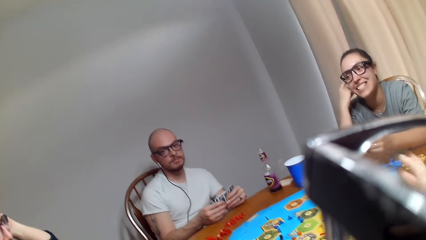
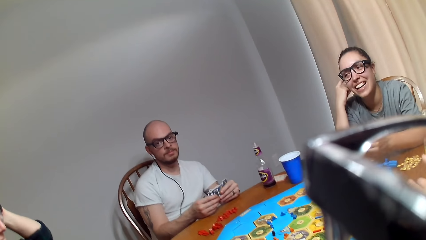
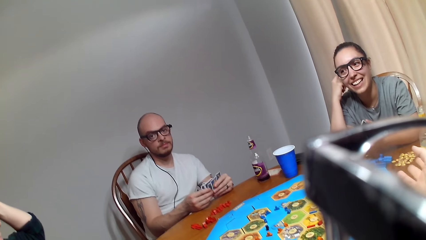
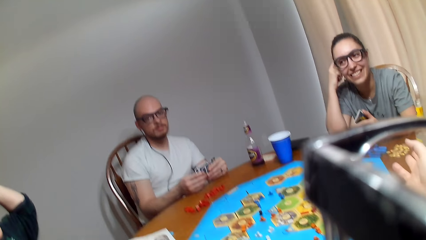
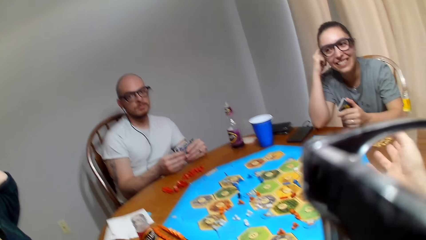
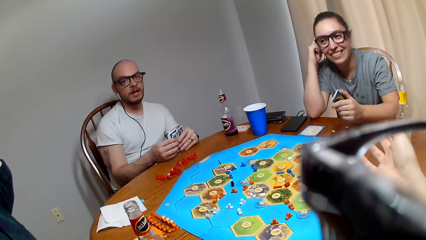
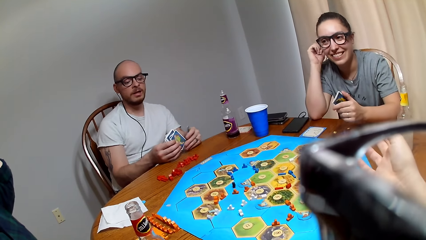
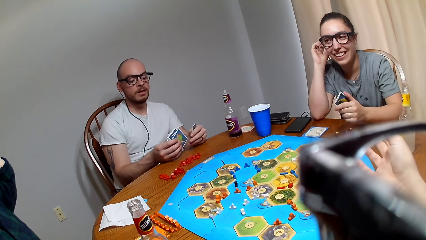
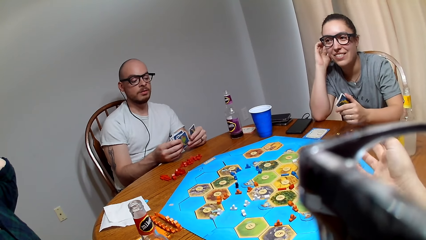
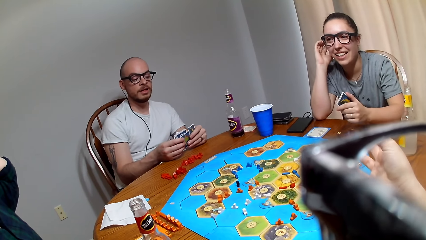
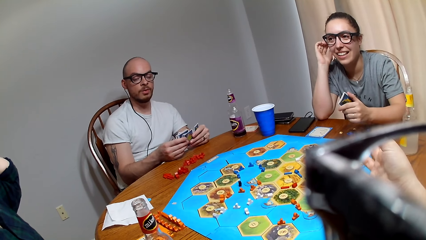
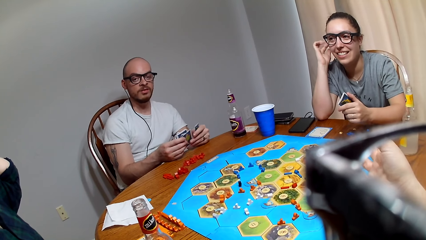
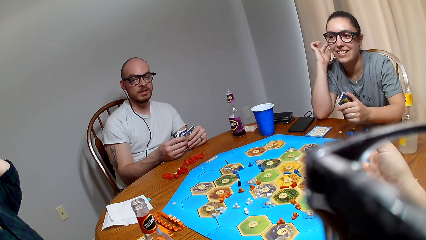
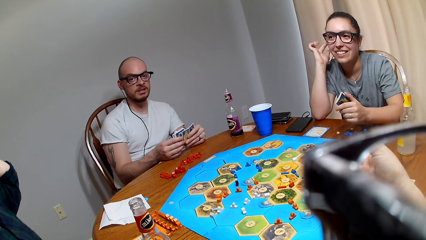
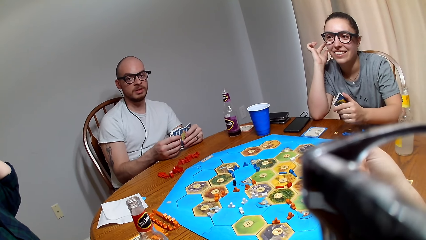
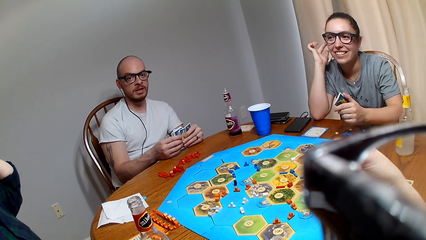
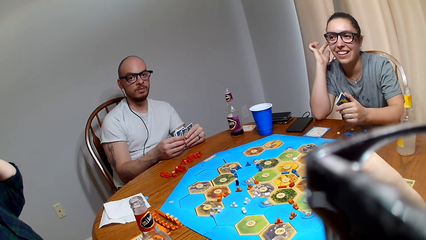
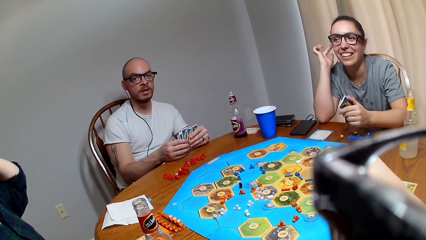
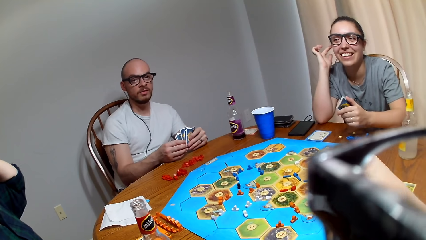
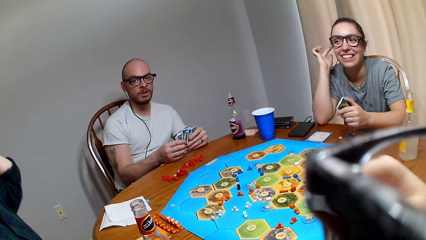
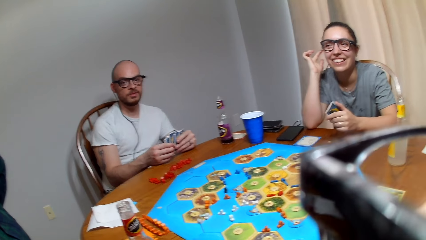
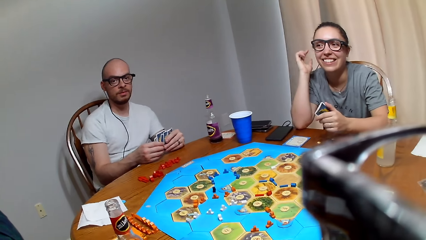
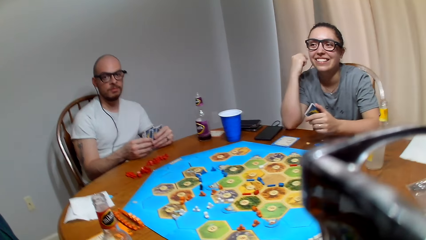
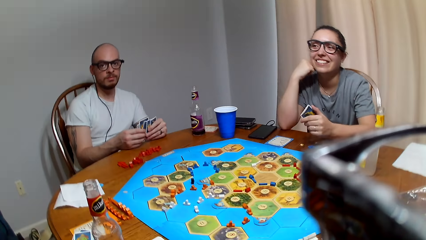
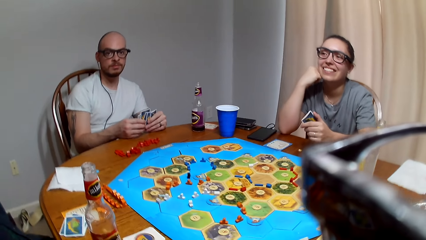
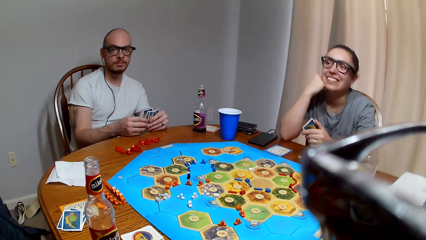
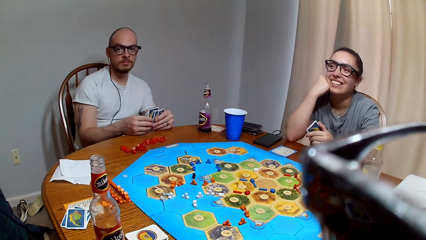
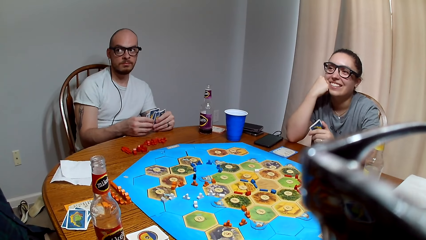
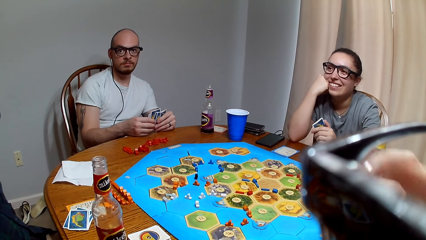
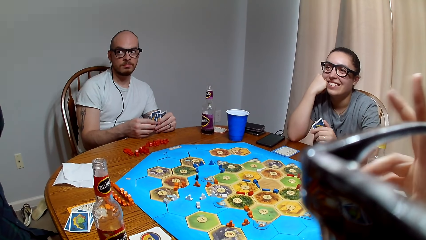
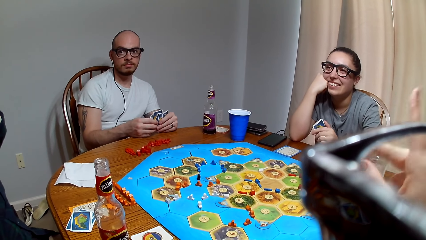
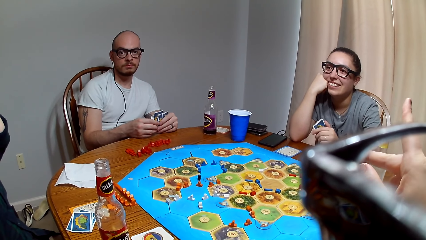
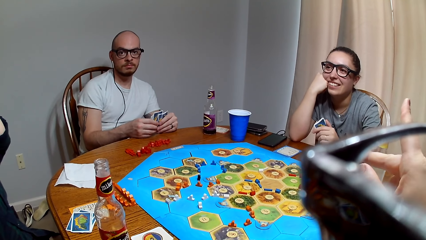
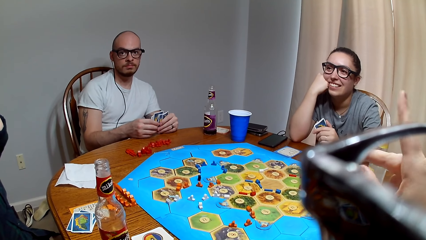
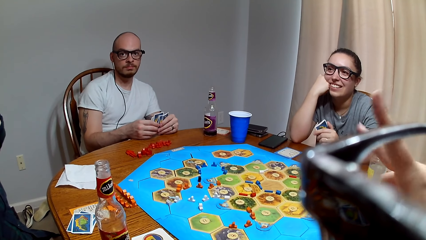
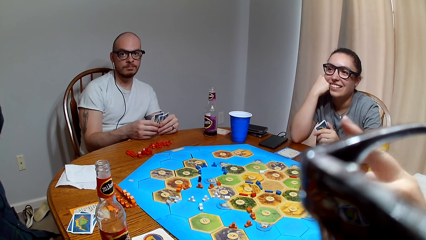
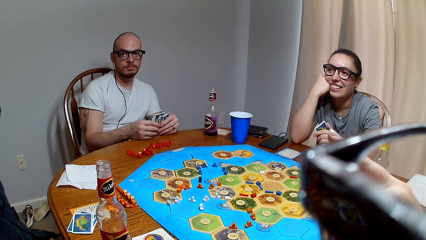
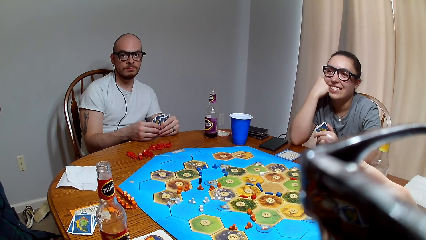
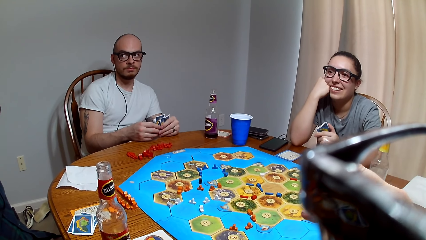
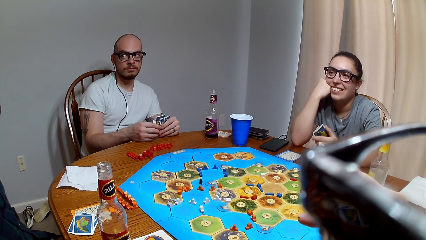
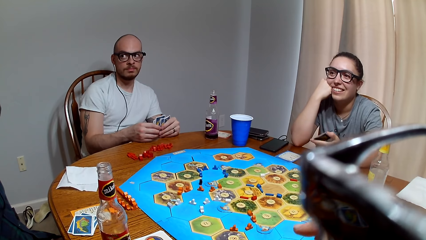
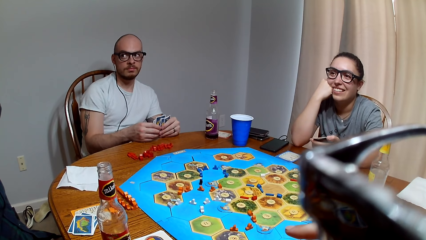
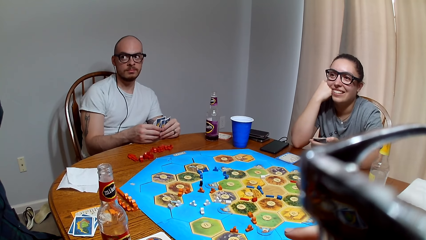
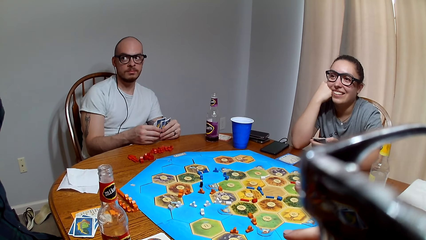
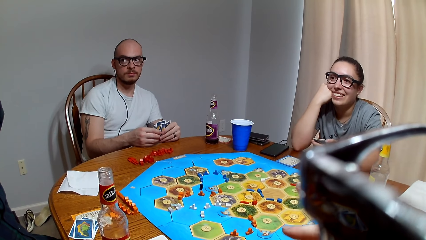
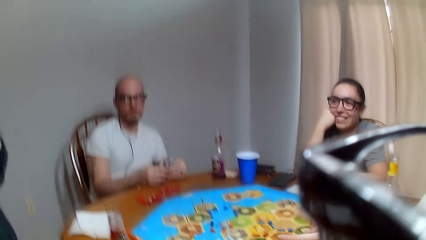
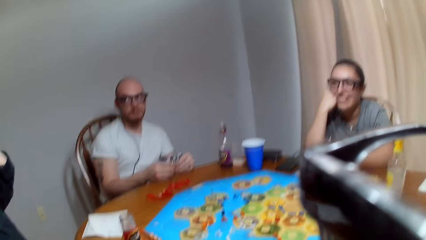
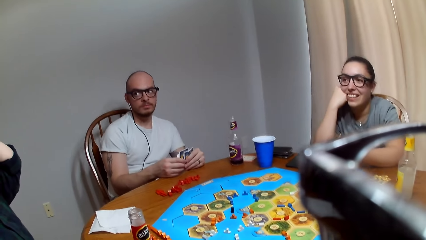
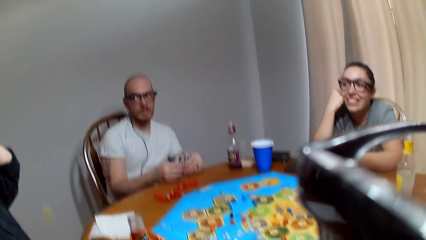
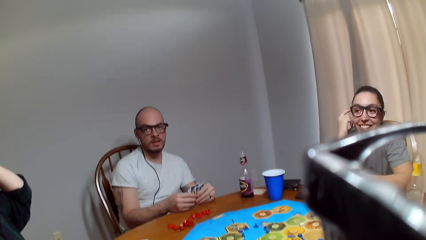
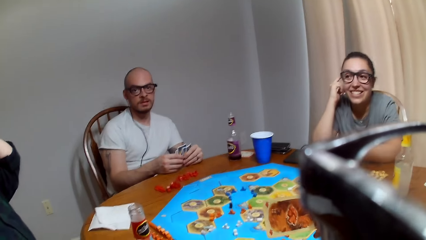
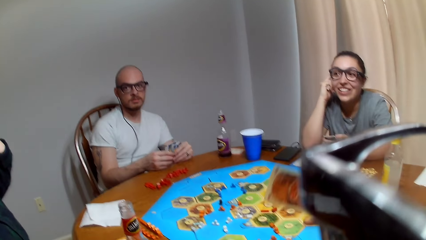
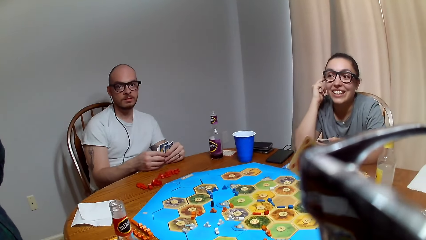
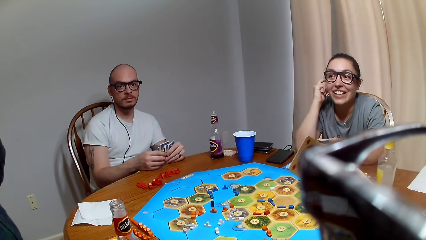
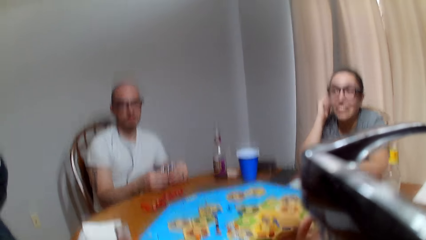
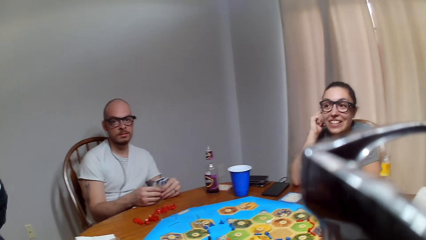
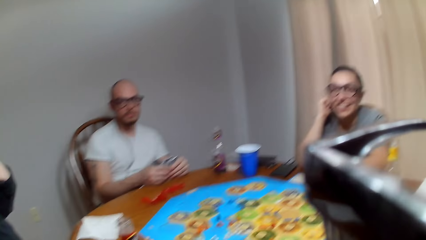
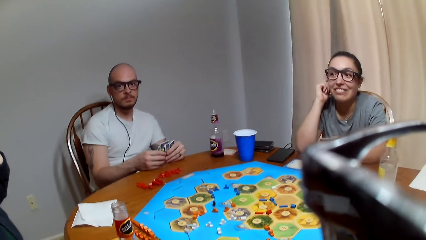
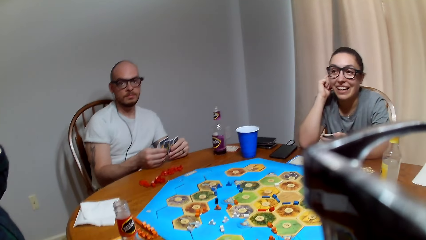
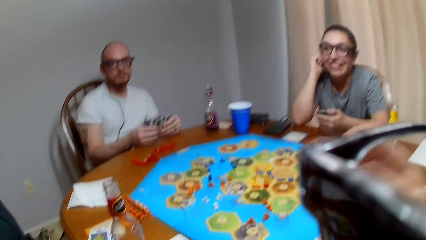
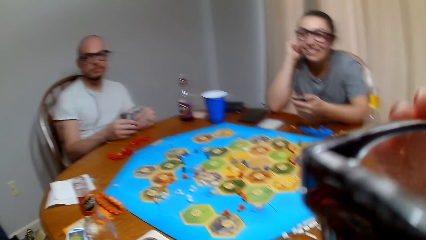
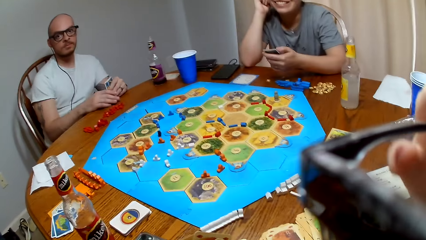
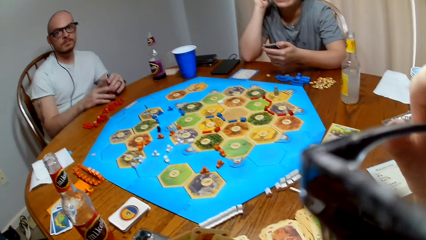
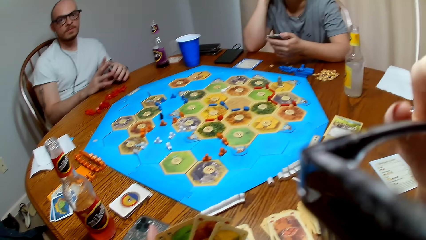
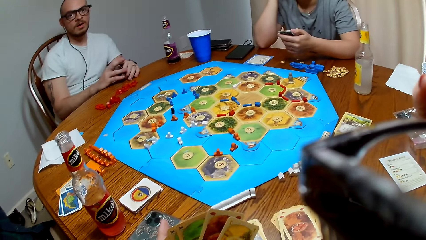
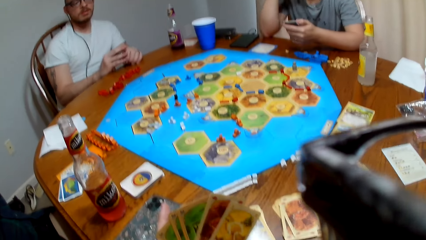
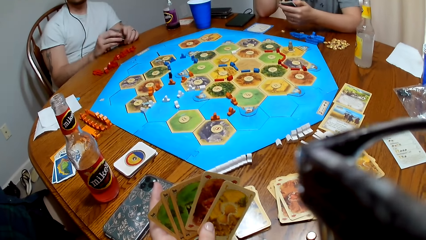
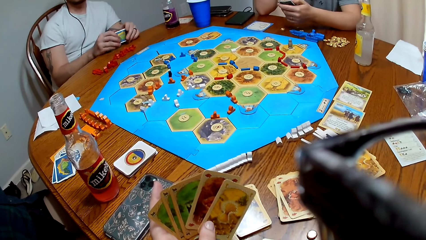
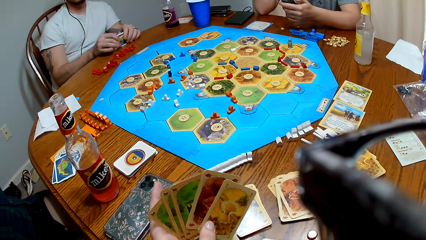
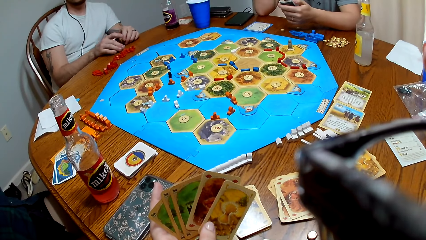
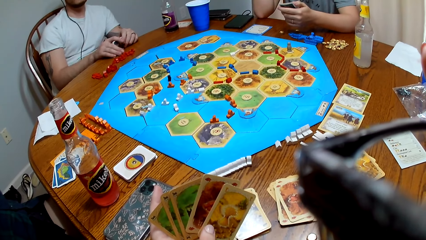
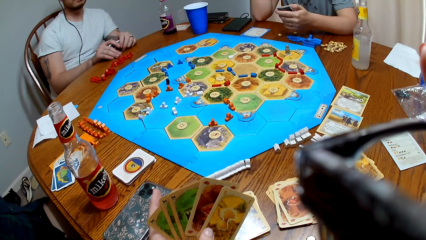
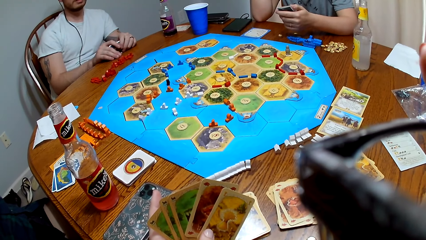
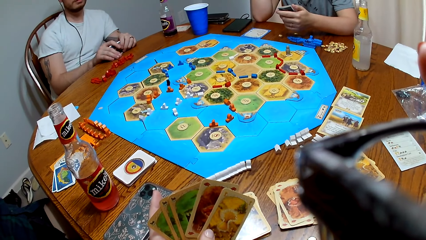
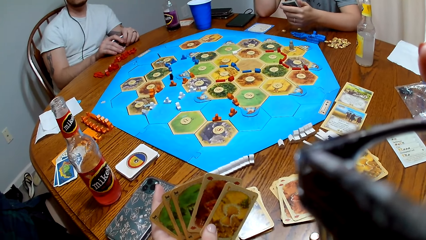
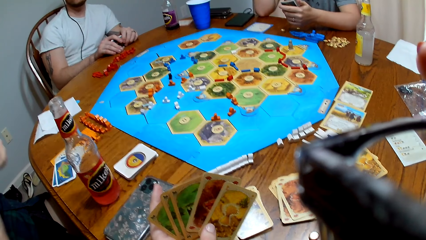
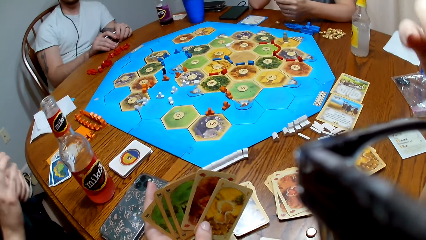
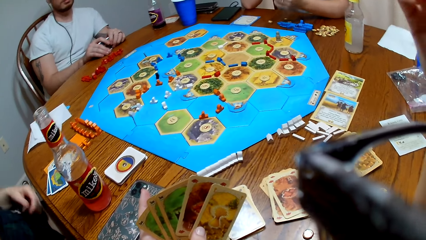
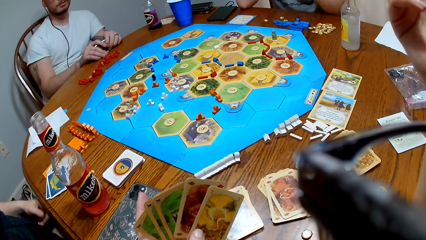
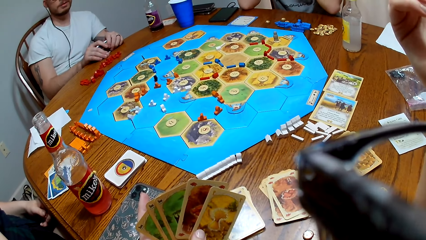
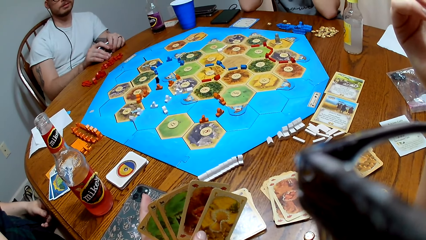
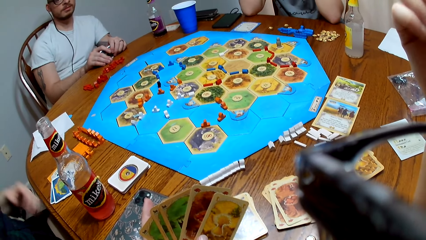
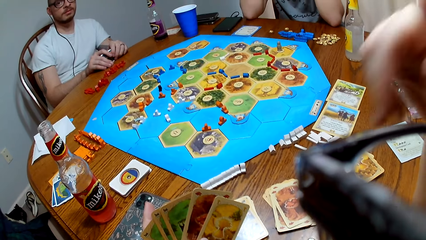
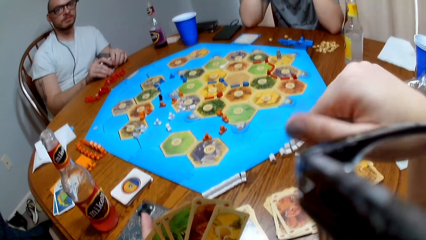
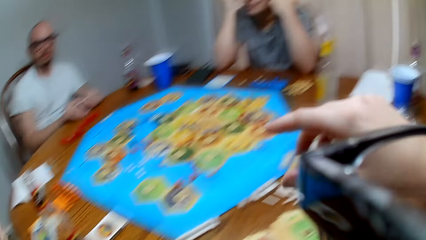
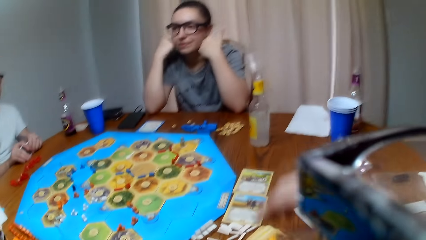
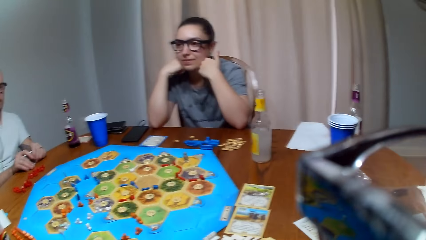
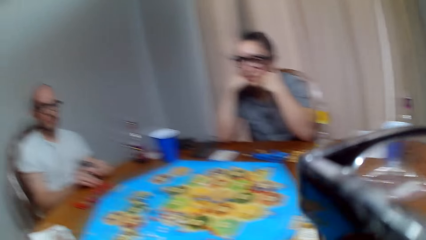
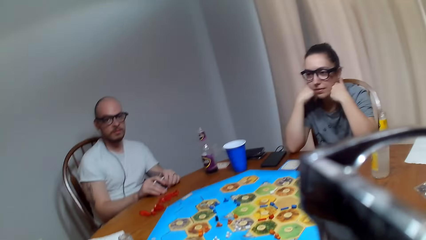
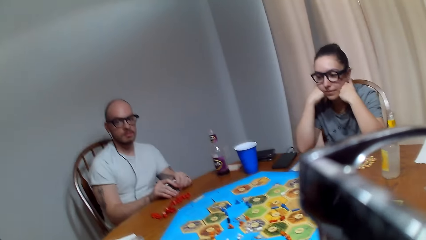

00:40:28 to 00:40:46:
The camera wearer talks to a man. The man responds to the camera wearer. The man looks at a woman. The camera wearer speaks to the man. The man responds to the camera wearer.
